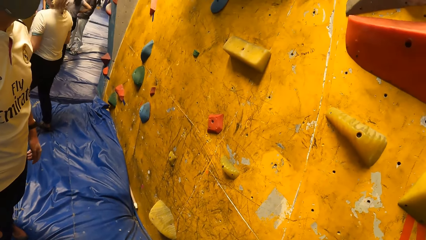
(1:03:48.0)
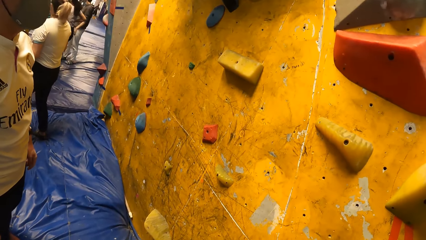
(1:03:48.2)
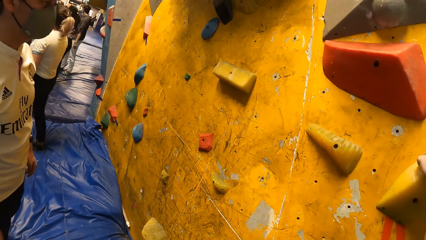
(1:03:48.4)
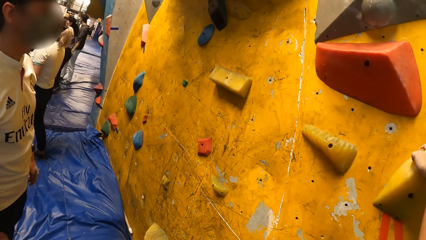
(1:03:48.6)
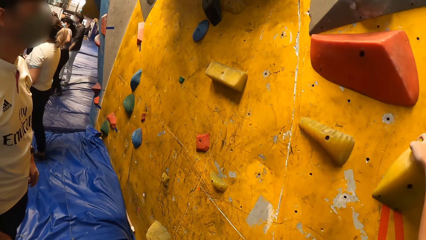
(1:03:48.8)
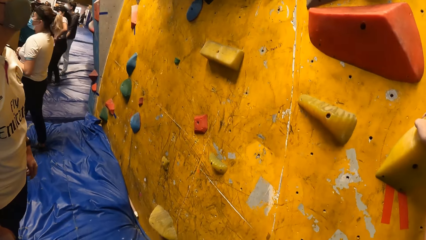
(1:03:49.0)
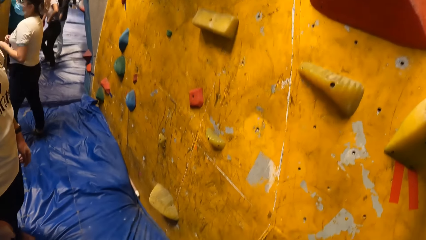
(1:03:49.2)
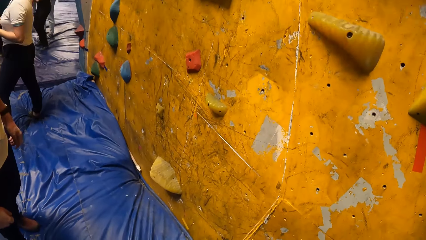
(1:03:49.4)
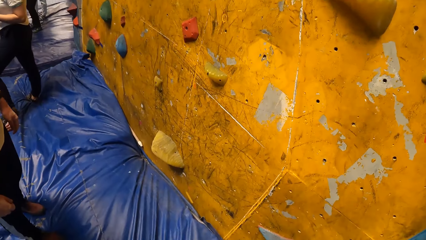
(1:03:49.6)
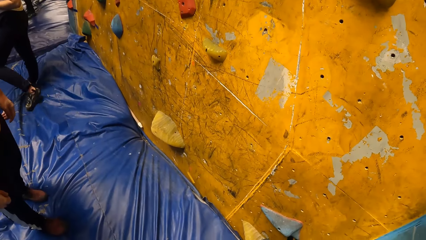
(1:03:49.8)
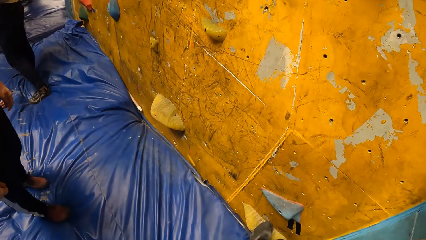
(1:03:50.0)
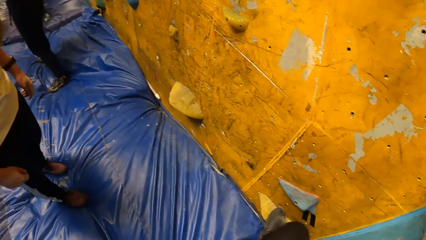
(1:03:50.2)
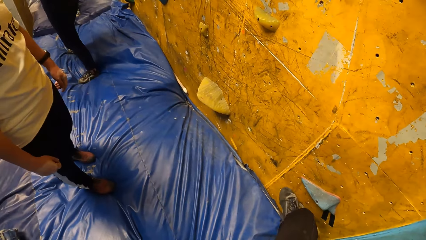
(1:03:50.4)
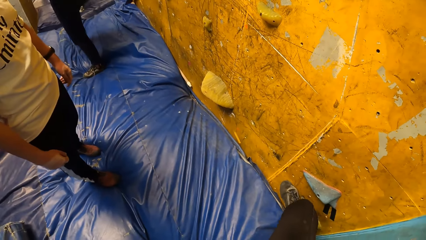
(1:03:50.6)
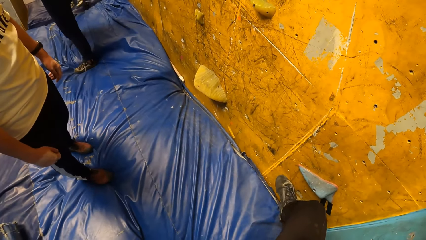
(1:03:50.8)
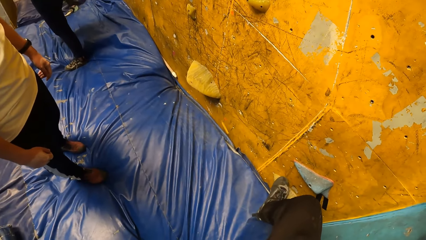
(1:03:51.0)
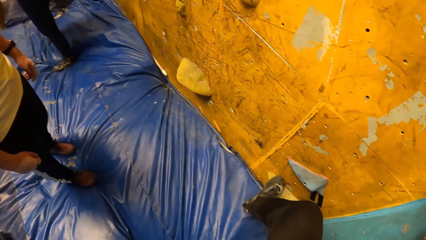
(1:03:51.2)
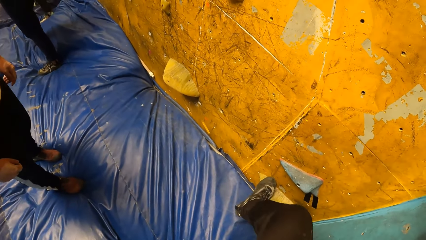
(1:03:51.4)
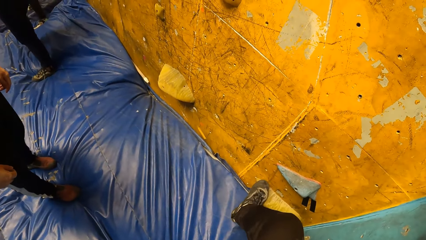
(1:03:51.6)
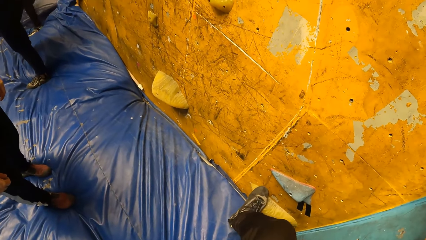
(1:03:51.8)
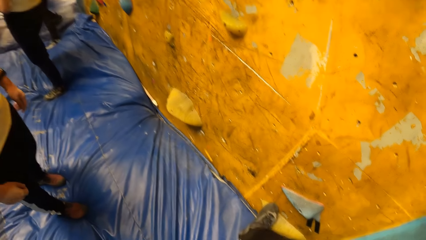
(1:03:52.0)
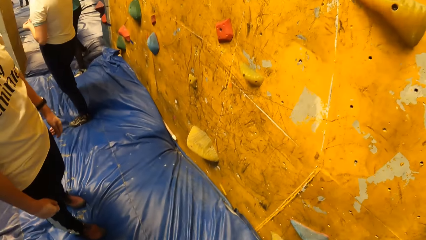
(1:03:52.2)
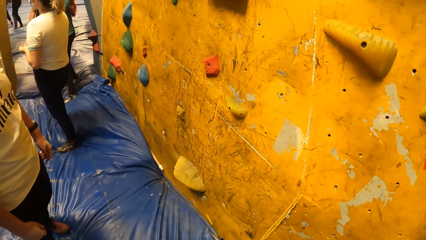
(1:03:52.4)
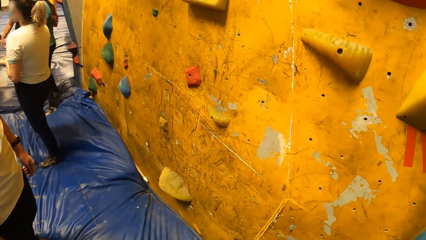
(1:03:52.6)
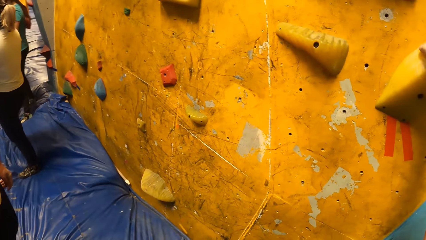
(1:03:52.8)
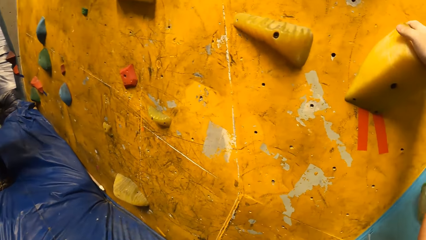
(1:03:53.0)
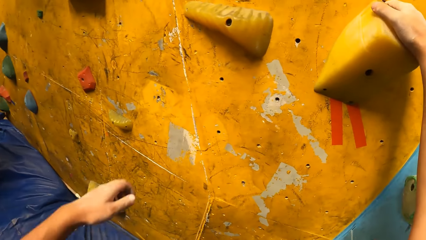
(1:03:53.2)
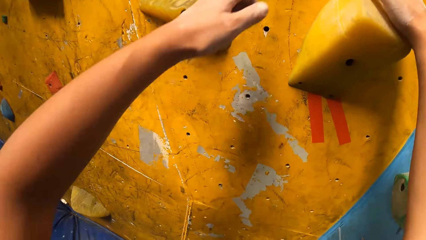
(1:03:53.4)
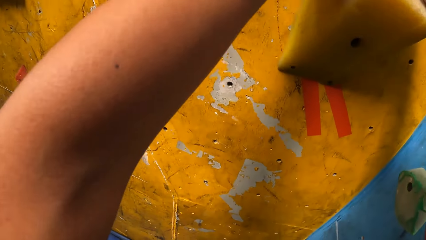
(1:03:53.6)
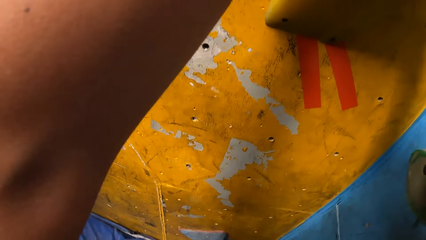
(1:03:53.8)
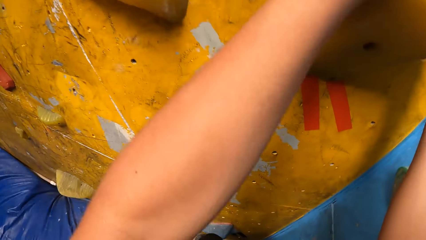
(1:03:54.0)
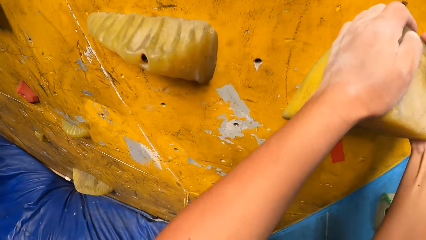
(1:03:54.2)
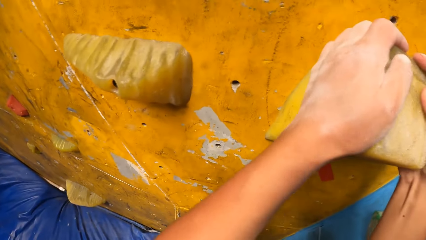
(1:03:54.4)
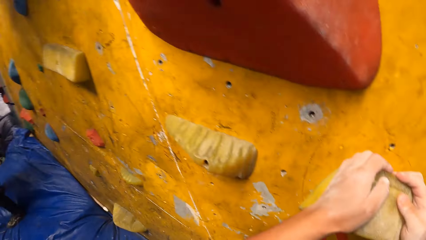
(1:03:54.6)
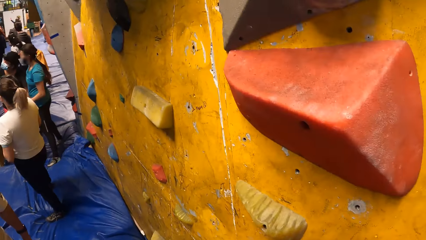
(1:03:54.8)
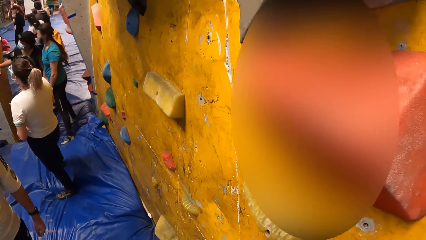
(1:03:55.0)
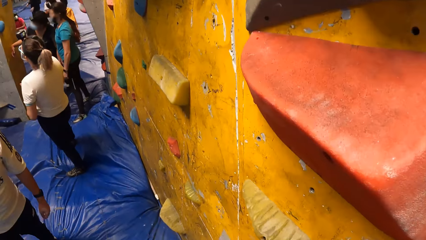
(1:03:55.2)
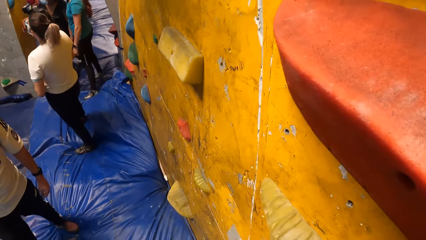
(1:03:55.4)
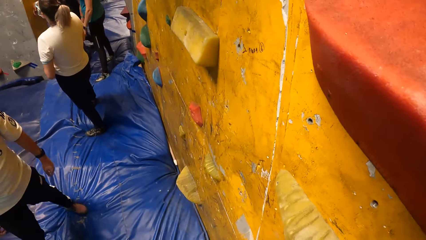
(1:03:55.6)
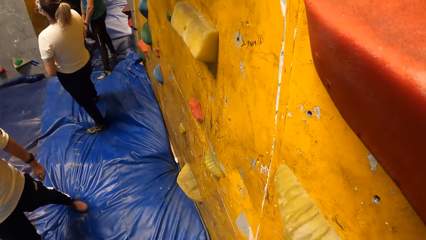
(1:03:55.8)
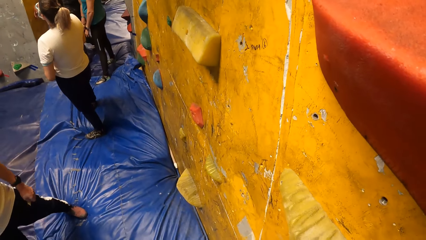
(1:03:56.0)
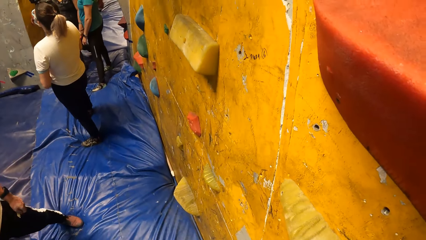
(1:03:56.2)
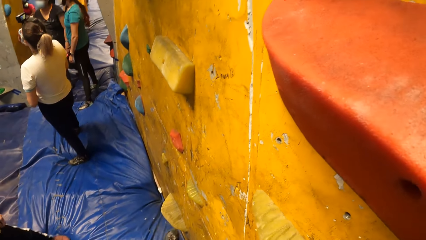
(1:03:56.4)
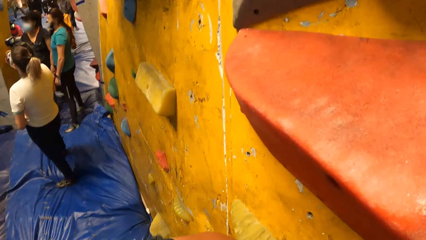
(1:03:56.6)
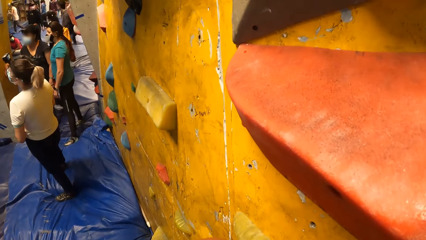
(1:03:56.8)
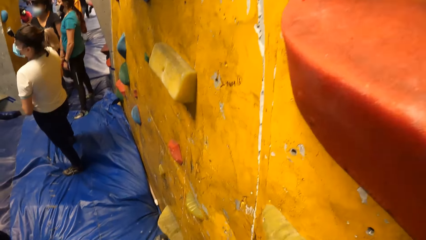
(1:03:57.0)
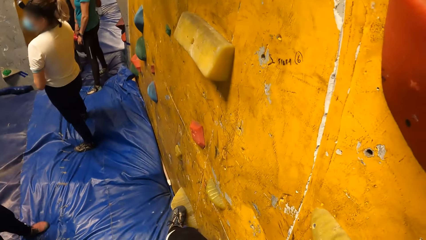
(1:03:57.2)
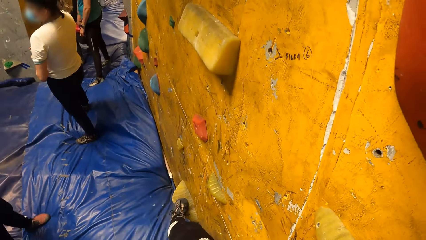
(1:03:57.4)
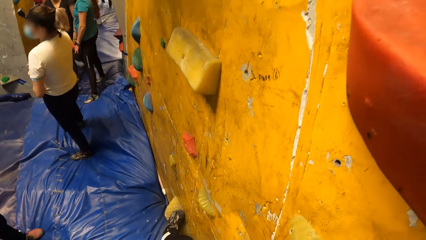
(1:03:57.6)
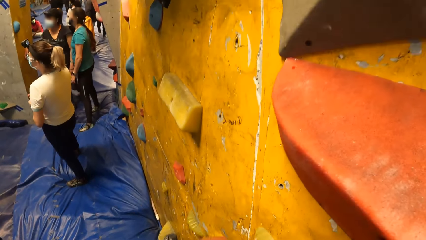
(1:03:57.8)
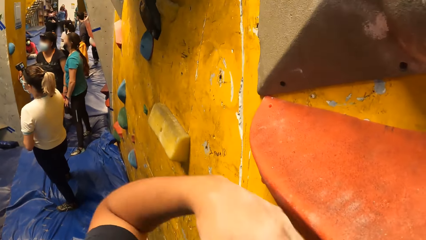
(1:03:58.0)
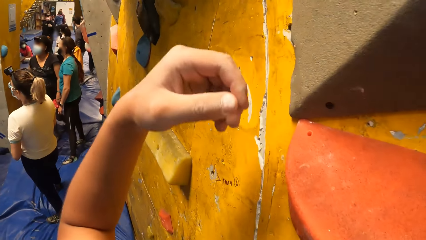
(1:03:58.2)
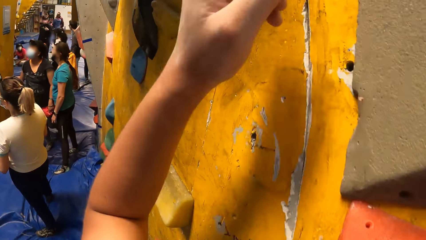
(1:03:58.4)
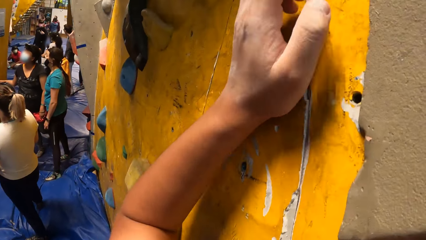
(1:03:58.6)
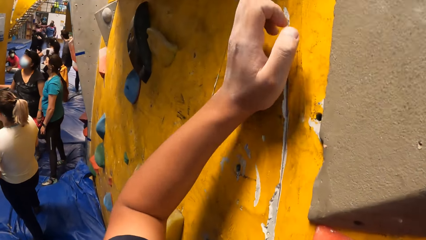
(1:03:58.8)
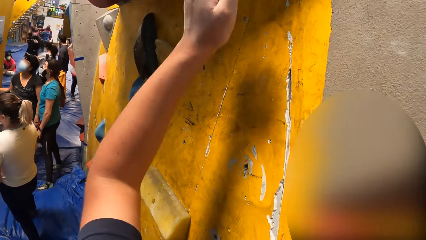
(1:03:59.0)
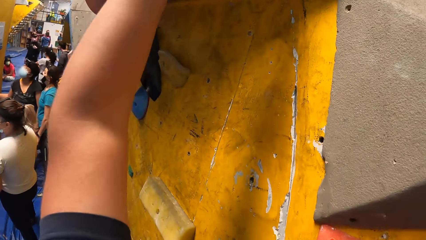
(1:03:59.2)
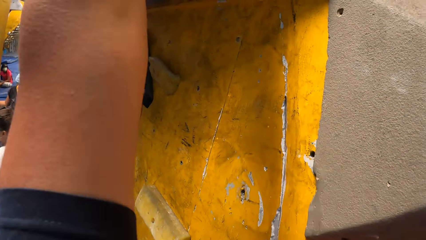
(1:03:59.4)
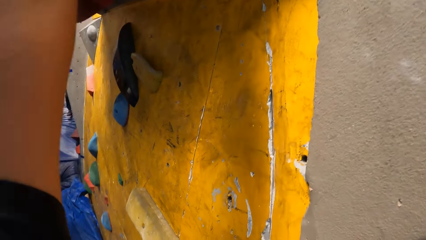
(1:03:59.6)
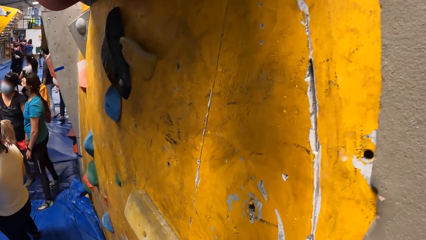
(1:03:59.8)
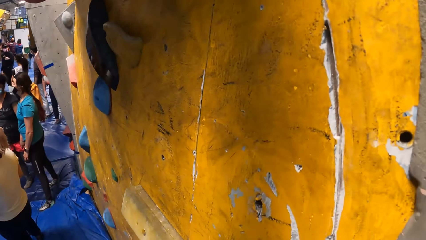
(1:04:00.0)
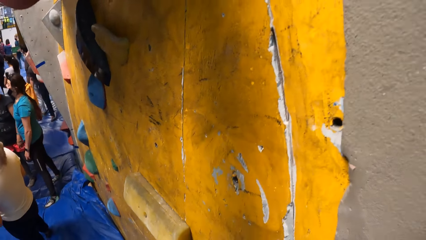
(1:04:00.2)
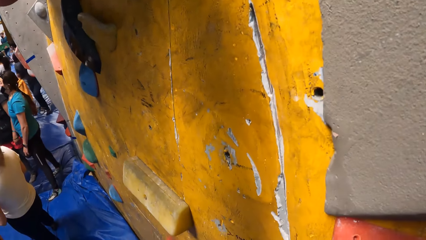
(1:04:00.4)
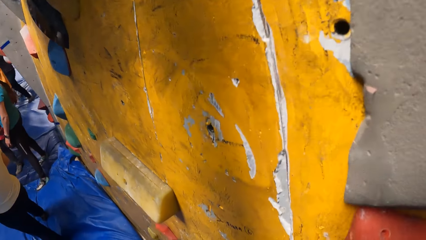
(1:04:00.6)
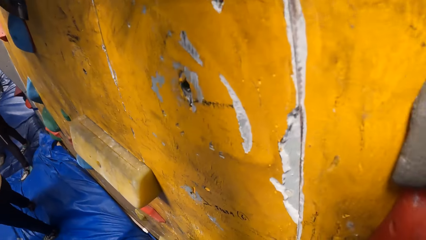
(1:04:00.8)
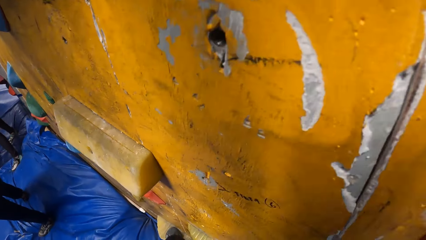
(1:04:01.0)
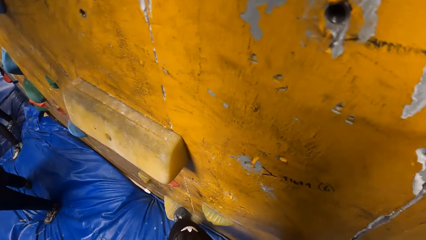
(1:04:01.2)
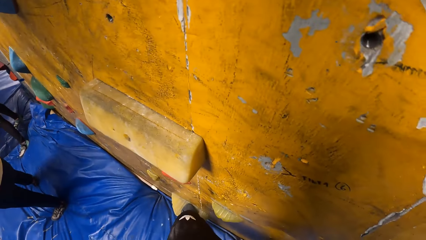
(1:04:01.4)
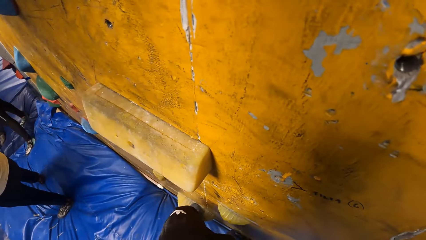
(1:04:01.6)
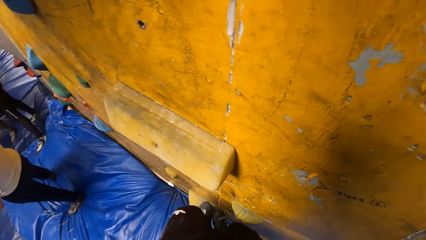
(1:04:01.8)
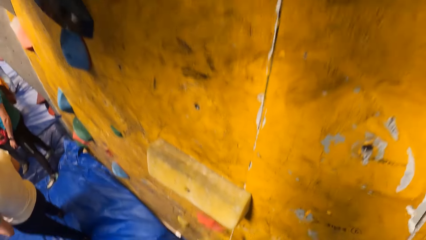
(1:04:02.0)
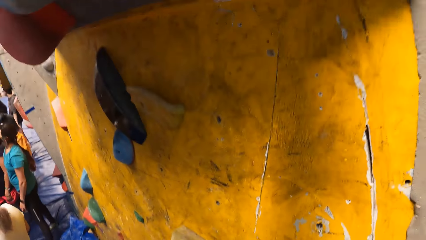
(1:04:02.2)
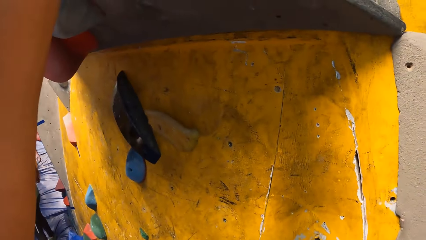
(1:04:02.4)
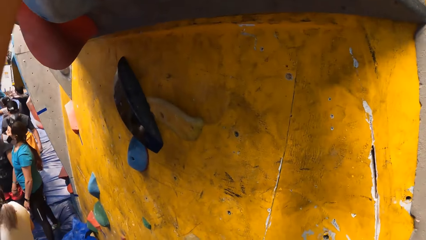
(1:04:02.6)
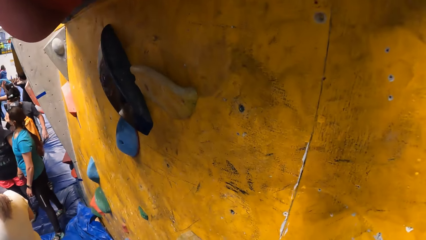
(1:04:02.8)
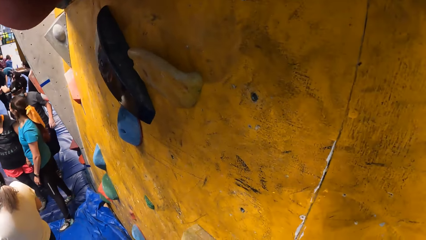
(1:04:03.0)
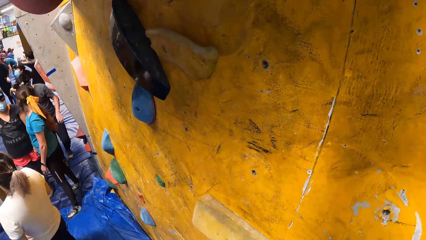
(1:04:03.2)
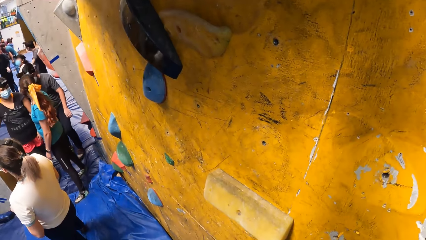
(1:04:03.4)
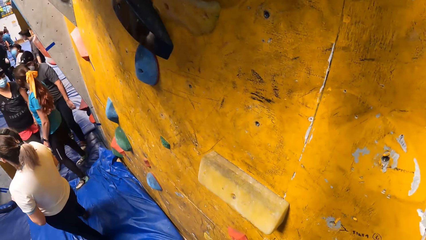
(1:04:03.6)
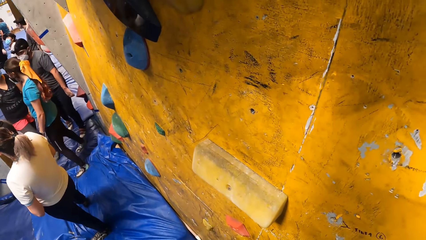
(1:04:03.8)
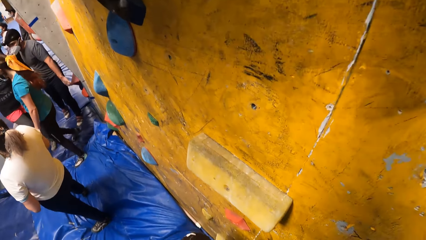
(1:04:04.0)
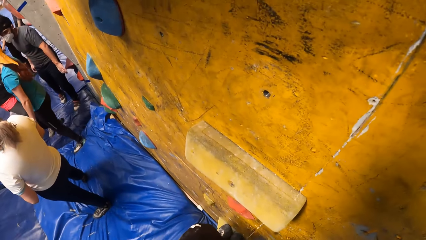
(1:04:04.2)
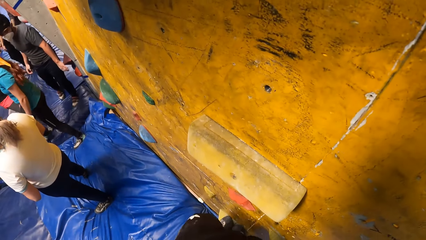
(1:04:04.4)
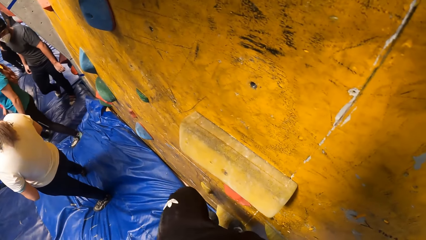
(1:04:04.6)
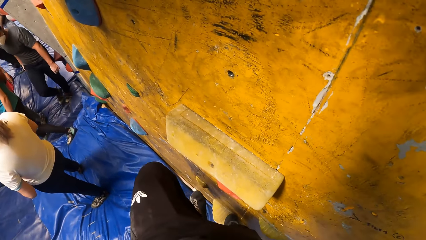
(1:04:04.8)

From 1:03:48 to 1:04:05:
The camera wearer climbs the rock wall with his hands and legs.
